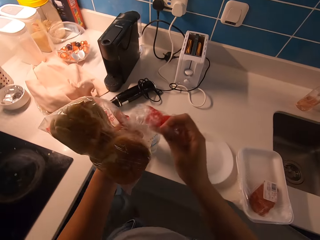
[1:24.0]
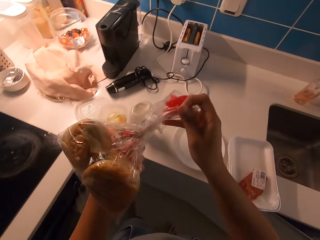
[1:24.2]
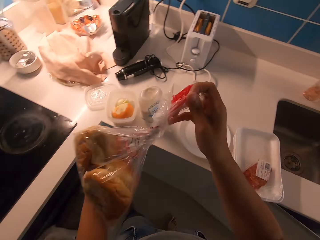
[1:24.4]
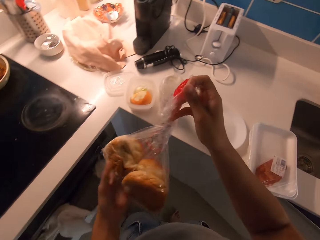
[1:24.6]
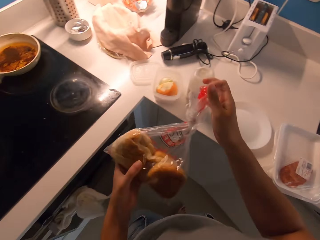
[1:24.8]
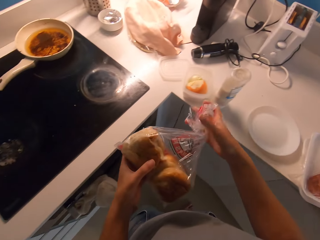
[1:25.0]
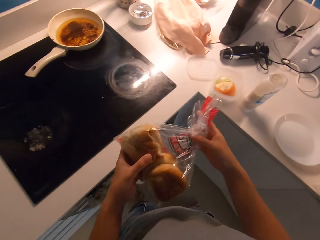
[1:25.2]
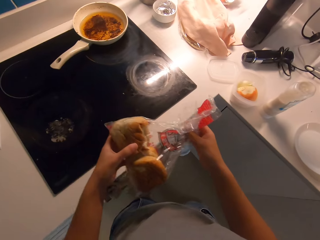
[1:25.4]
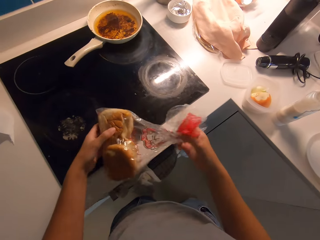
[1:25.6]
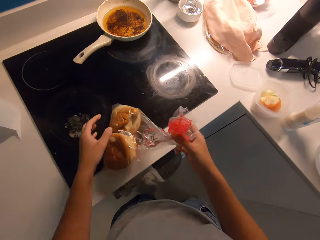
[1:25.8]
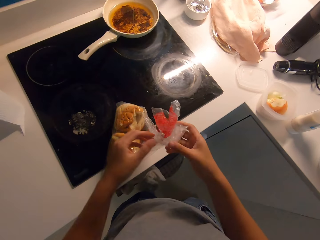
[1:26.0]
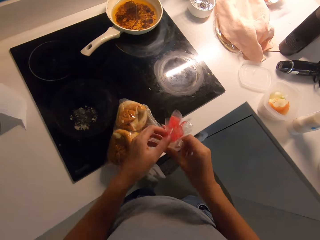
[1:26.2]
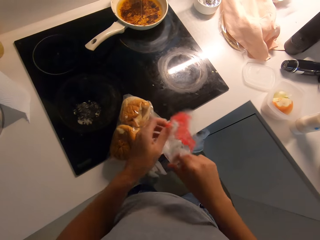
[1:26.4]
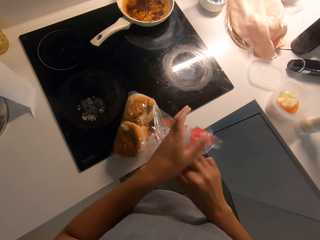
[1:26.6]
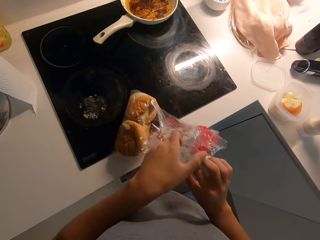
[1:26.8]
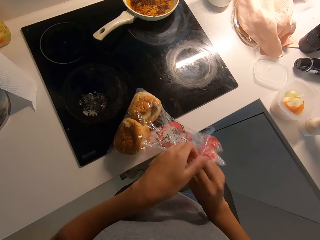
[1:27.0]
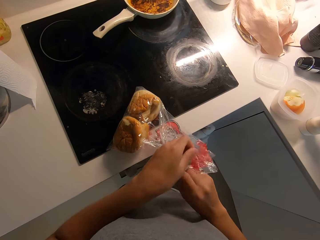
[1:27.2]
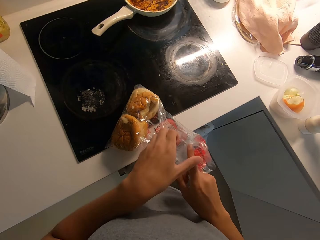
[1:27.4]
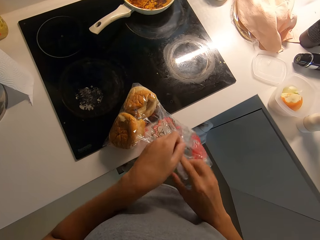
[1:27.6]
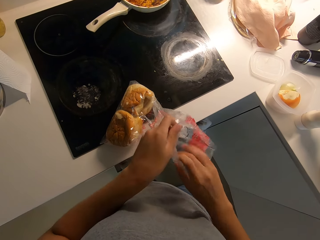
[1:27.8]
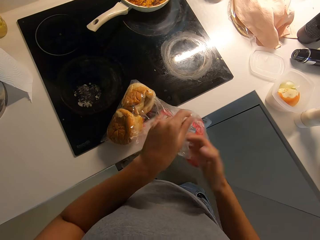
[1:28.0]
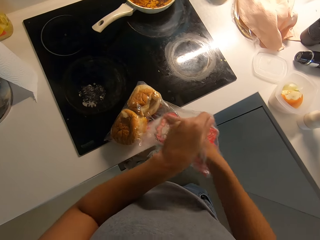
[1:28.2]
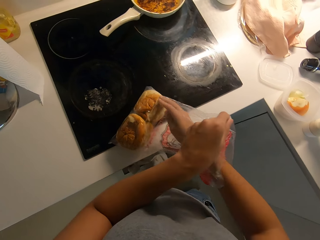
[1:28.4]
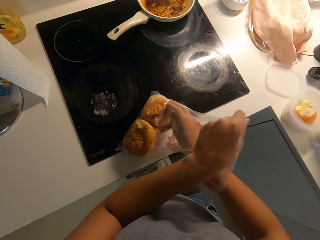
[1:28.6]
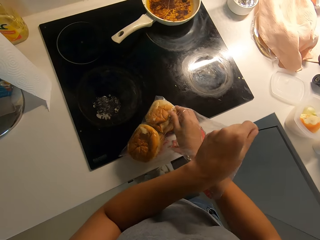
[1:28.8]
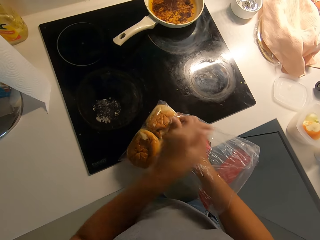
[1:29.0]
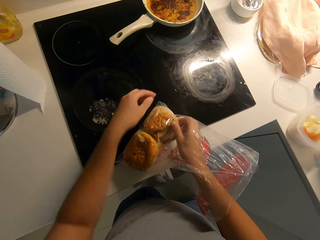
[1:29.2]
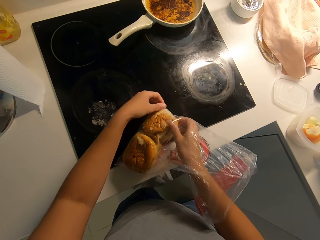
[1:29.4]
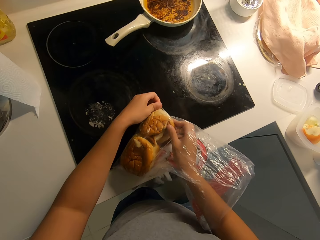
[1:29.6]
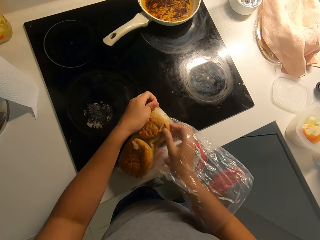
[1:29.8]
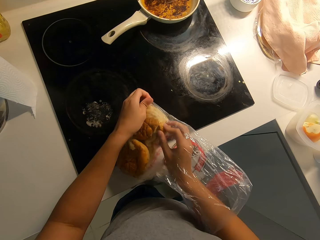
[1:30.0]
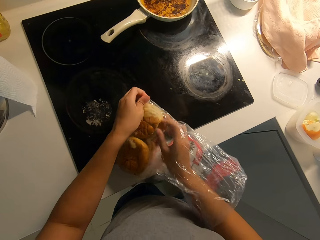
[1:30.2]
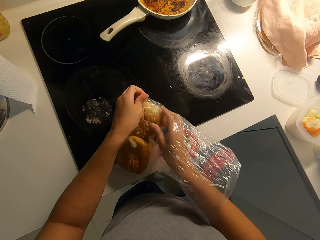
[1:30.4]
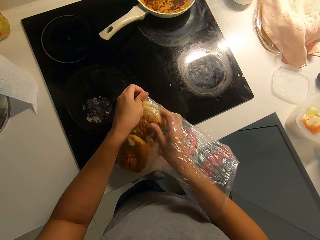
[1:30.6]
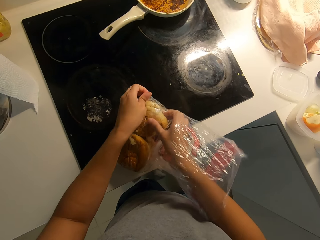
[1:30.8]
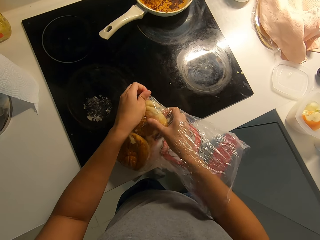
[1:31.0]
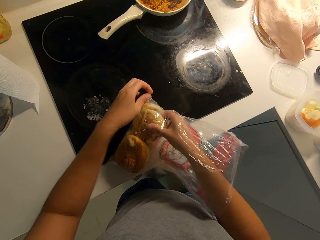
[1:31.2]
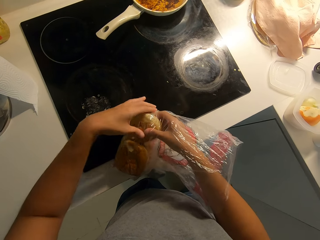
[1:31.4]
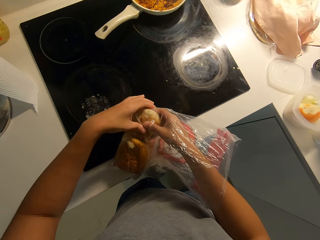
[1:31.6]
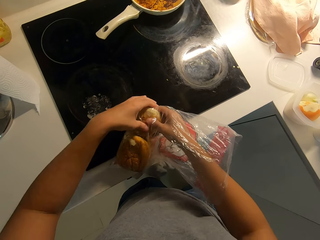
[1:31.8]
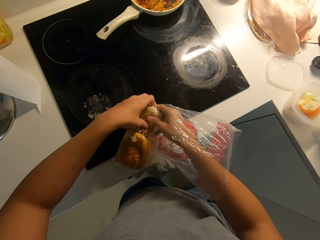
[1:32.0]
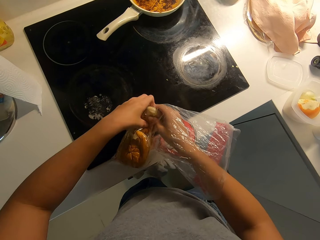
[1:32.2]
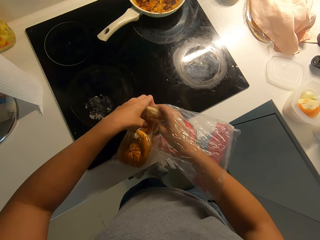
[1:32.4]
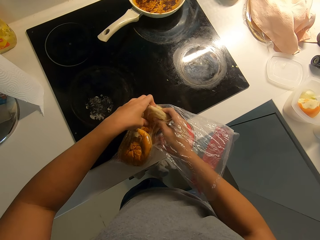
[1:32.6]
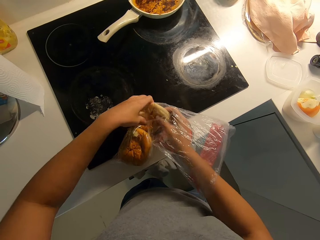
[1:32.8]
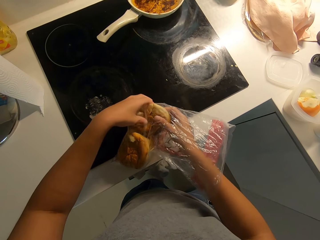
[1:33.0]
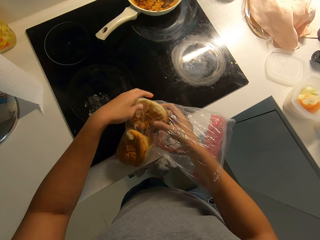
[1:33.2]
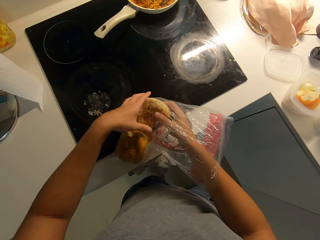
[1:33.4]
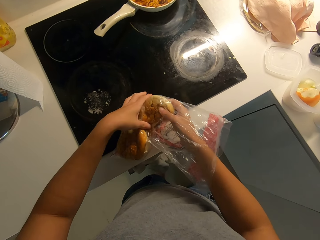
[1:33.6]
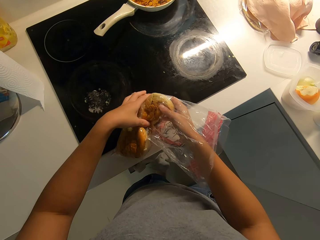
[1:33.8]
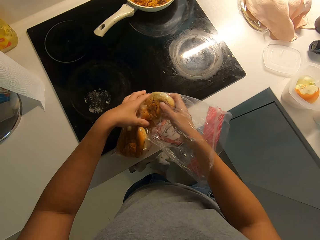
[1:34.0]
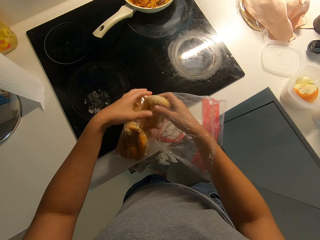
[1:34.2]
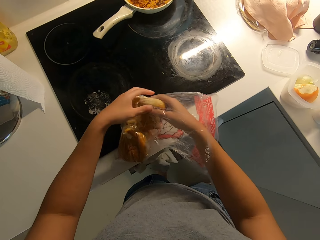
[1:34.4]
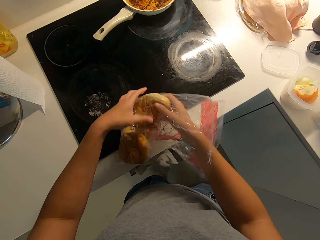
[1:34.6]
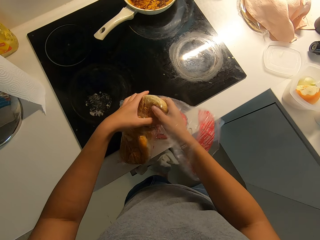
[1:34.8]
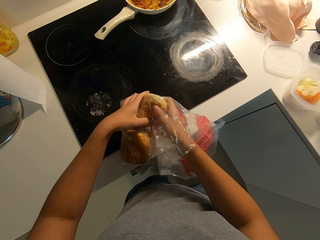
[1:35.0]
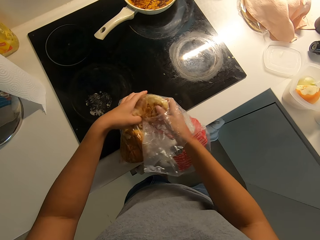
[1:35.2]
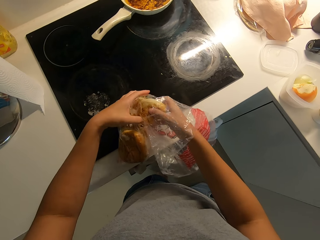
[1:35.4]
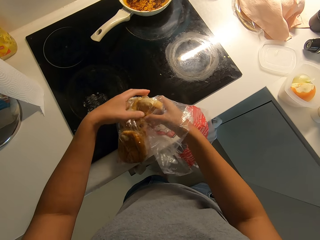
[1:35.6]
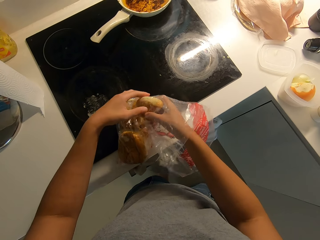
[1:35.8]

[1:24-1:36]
The camera wearer opens the nylon of bread with her right hand. She drops the bread on the table top with her left hand. She opens the nylon of bread with her hands. She puts her right hand inside the nylon of bread. She holds a loaf of bread with her right hand. She holds the nylon of bread with her left hand. She holds the nylon and the loaf of bread together with her left hand. She cuts the loaf of bread in half with her right hand. She inspects the loaf of bread with her hands.

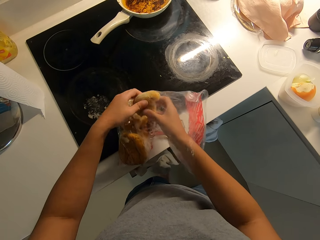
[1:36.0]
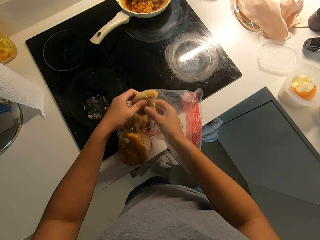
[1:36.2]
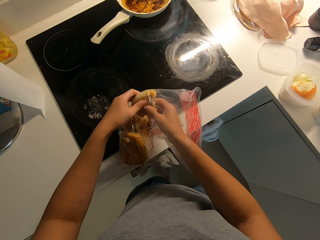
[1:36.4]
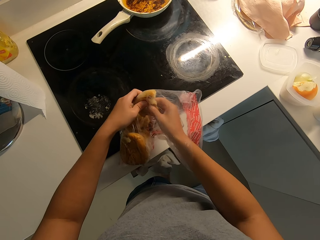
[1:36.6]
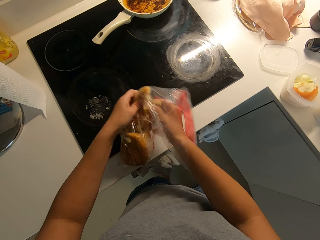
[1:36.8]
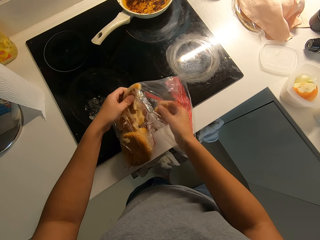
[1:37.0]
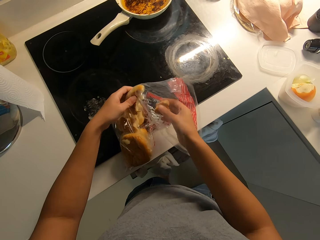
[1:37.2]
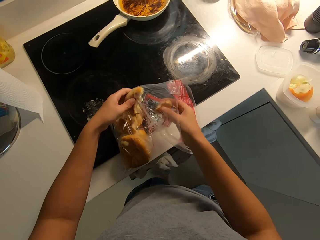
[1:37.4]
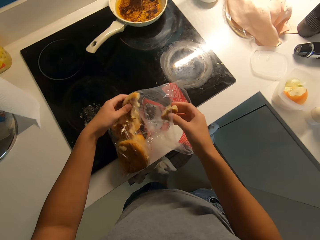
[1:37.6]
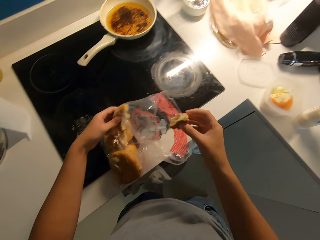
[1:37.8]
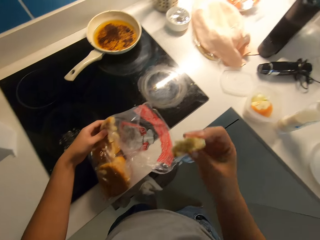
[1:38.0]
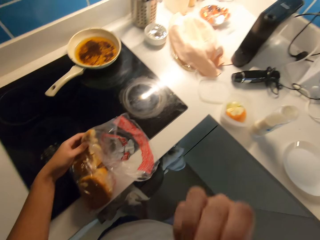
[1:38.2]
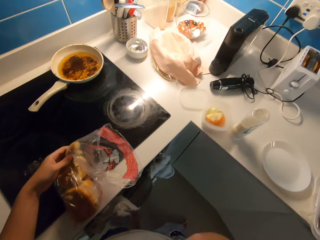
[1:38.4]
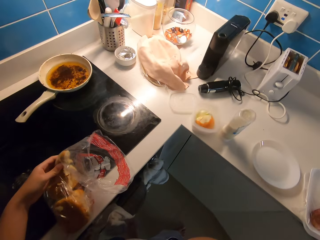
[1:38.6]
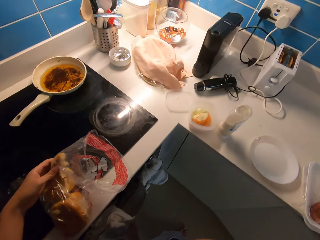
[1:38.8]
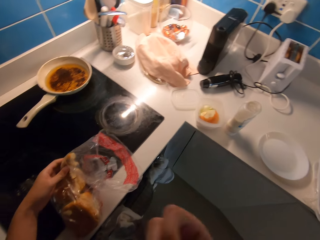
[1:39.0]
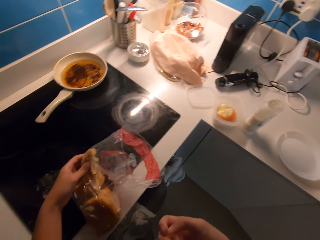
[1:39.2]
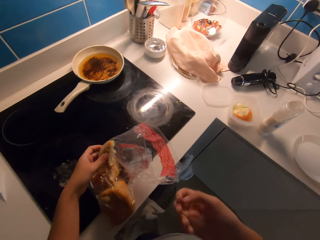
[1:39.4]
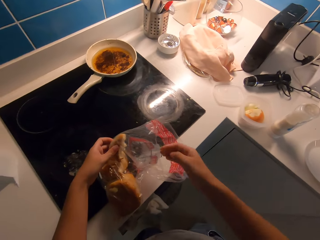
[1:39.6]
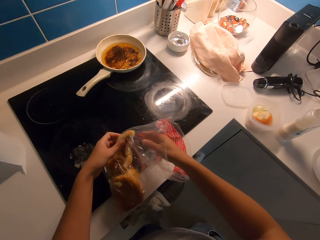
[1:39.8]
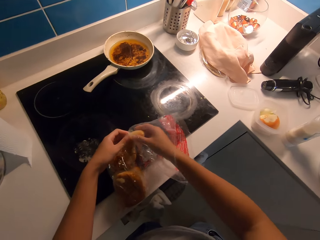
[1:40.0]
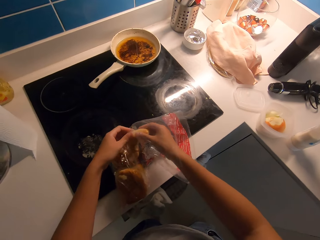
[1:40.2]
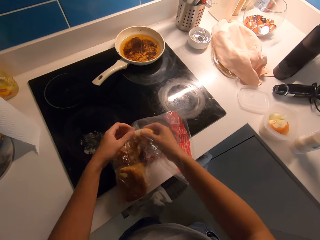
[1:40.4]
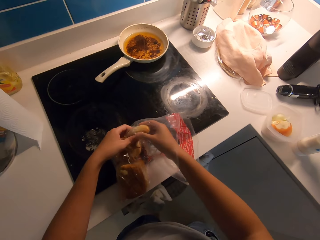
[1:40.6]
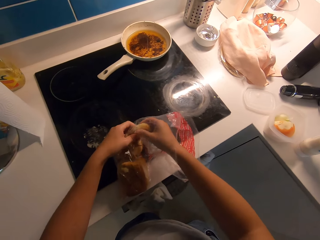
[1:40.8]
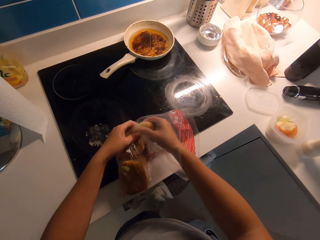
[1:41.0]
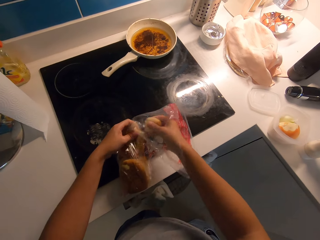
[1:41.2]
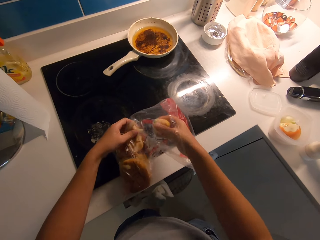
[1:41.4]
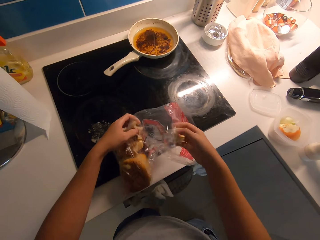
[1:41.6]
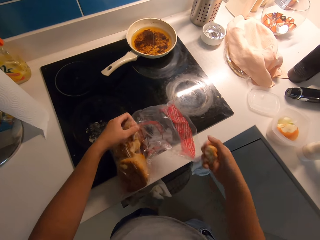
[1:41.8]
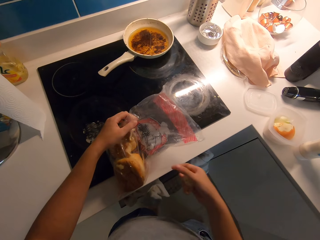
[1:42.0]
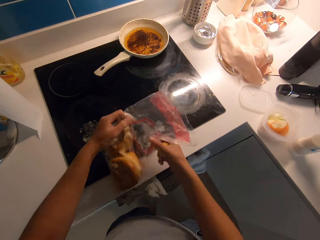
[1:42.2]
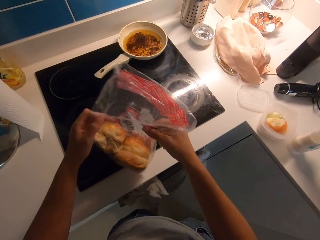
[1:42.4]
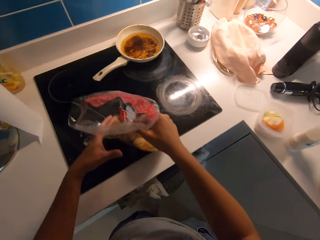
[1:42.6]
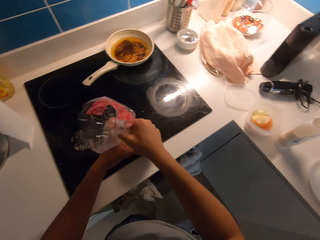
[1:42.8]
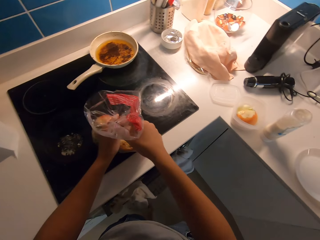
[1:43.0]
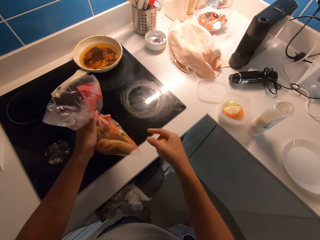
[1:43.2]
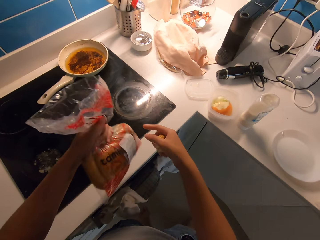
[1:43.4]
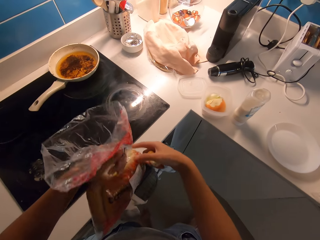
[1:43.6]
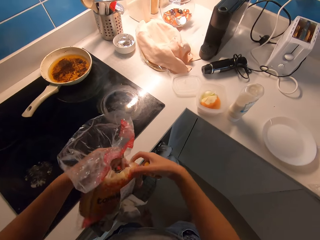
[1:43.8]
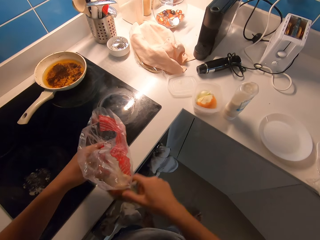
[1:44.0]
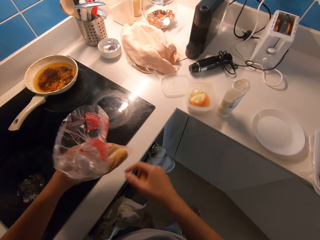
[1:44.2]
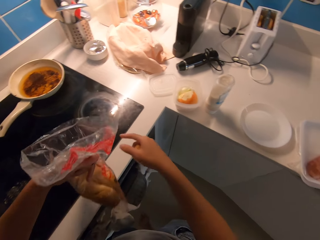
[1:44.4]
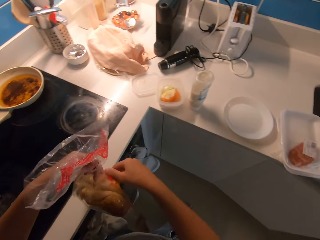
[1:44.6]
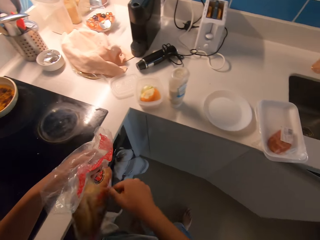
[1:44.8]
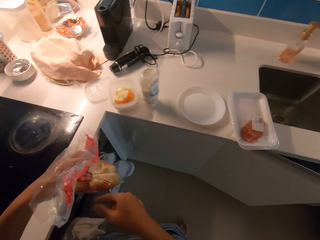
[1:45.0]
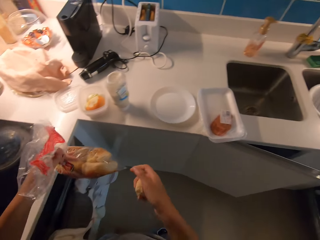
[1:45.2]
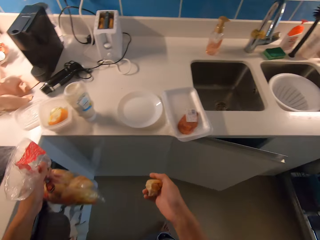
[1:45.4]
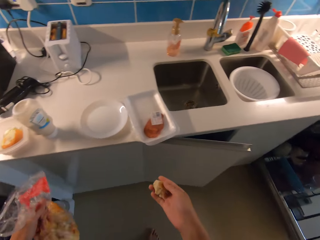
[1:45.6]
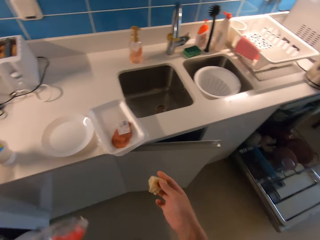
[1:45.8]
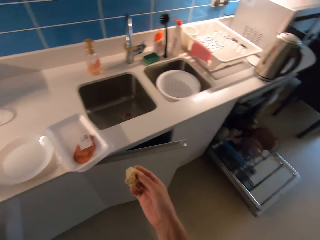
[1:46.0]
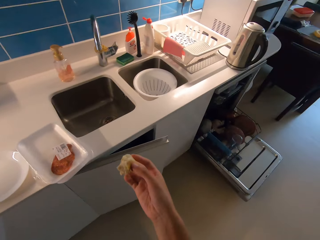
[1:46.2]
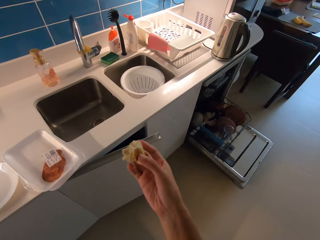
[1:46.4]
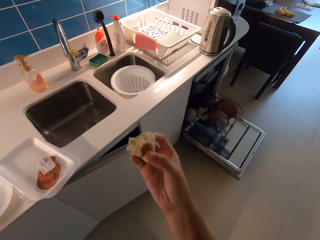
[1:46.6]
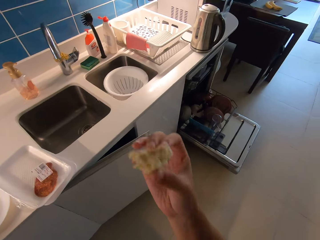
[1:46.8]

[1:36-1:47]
The camera wearer holds a half loaf of bread with her left hand. She cuts a piece of bread from the half loaf of bread with her right hand. She takes the piece of bread toward her mouth with her right hand. She puts her right hand inside the nylon of bread. She cuts a second piece of bread from the half loaf of bread with her right hand. She holds the nylon of bread with her hands. She closes the nylon of bread or scones packet with her hands. She picks up the scones packet from a cooking gas. She folds the scones packet with her hands.
